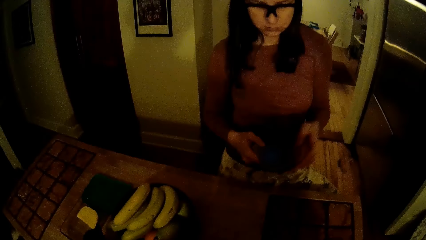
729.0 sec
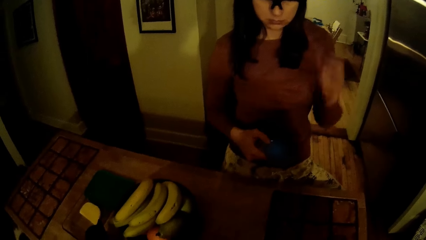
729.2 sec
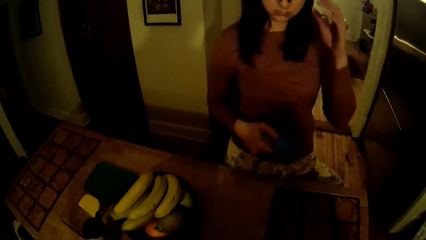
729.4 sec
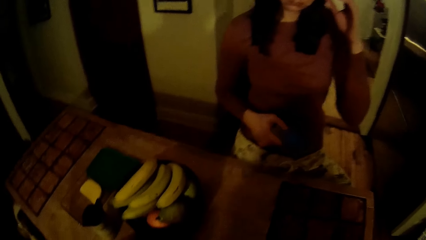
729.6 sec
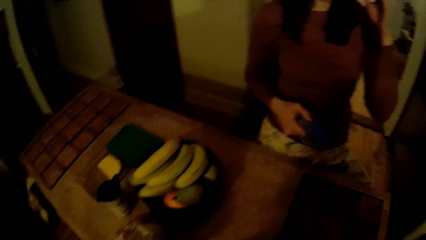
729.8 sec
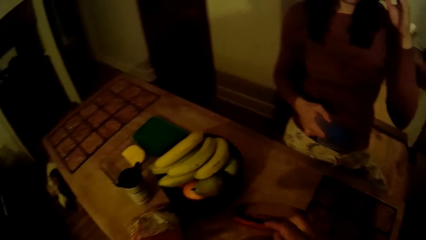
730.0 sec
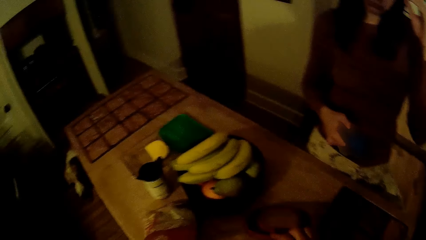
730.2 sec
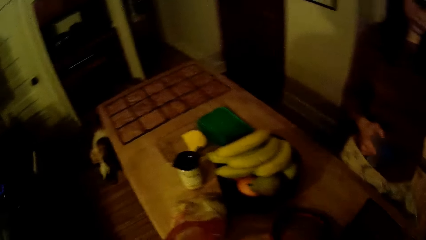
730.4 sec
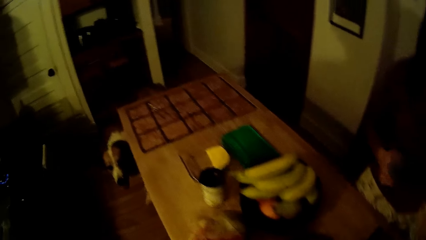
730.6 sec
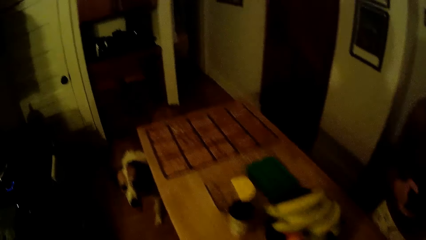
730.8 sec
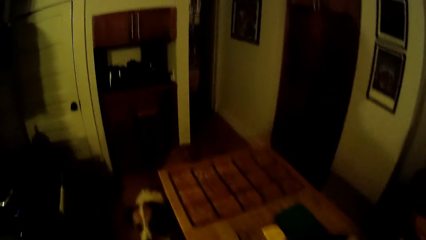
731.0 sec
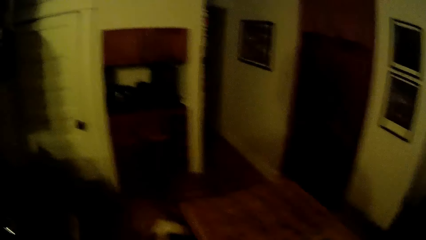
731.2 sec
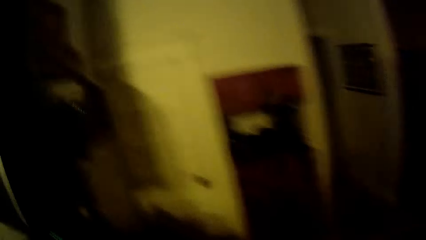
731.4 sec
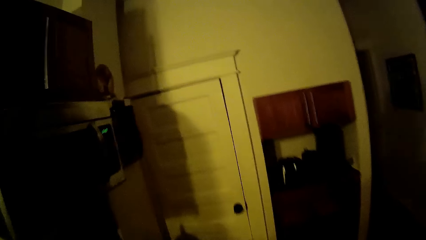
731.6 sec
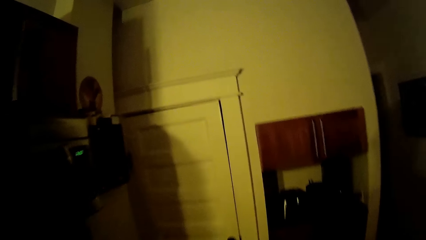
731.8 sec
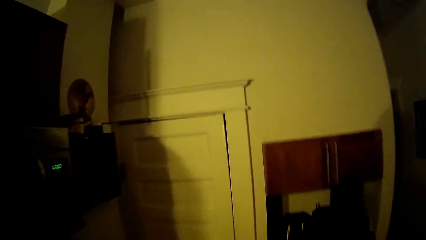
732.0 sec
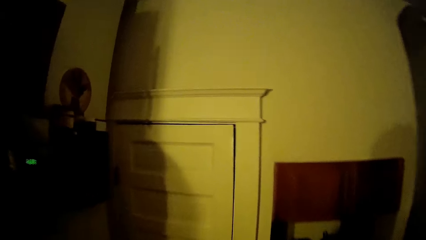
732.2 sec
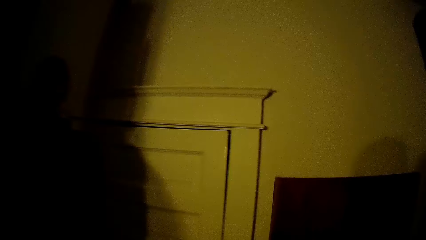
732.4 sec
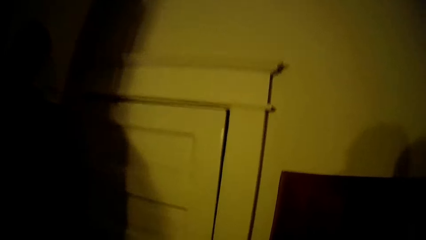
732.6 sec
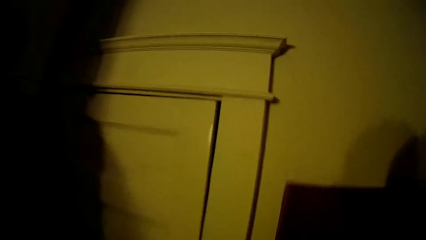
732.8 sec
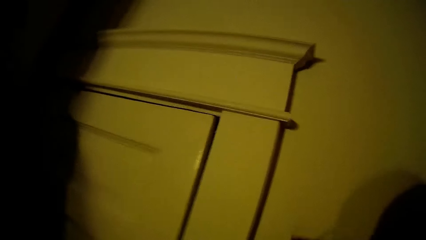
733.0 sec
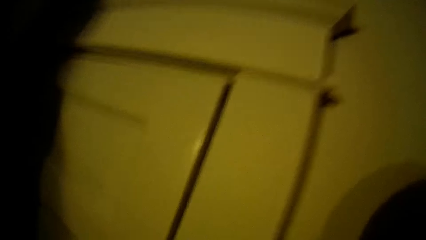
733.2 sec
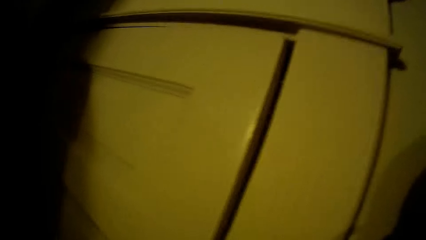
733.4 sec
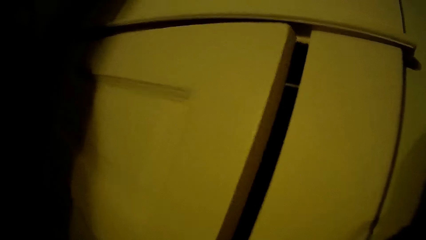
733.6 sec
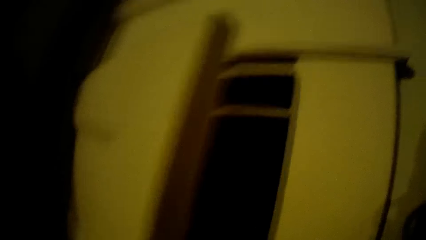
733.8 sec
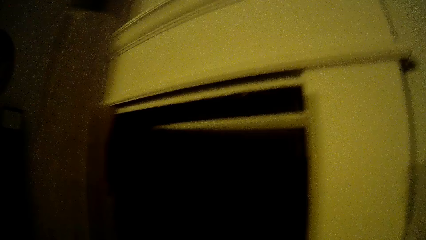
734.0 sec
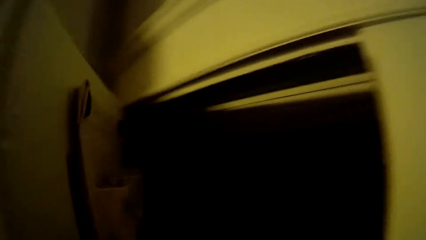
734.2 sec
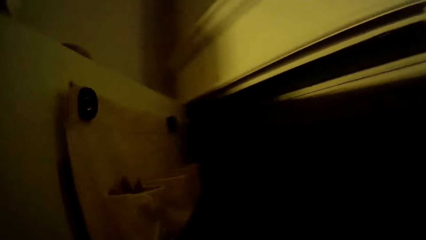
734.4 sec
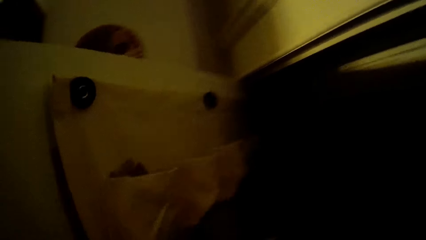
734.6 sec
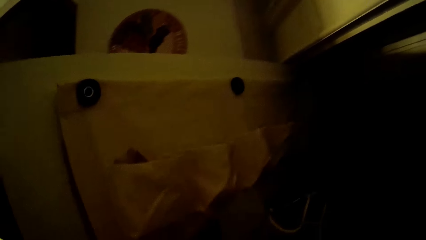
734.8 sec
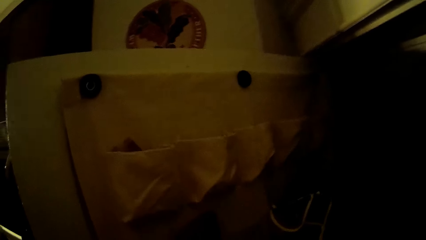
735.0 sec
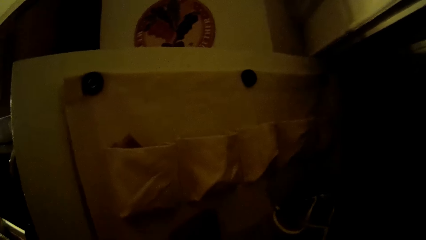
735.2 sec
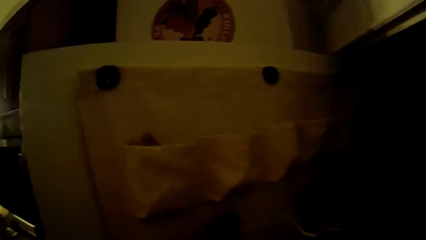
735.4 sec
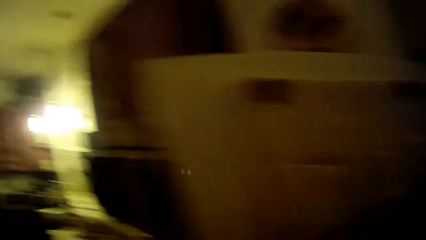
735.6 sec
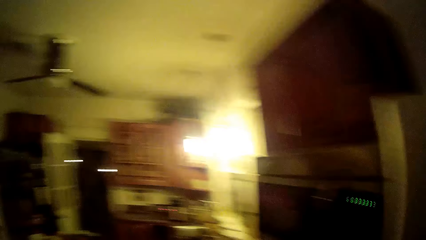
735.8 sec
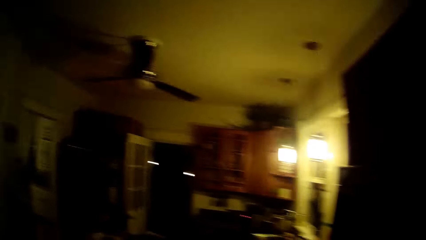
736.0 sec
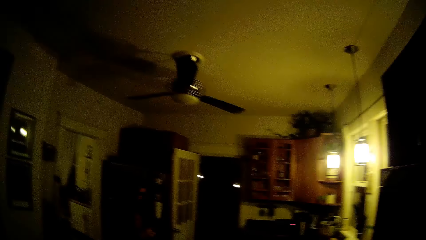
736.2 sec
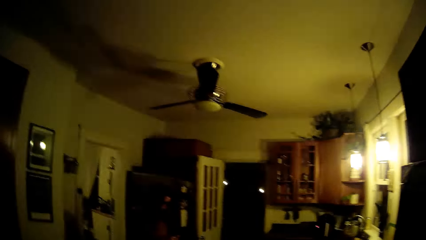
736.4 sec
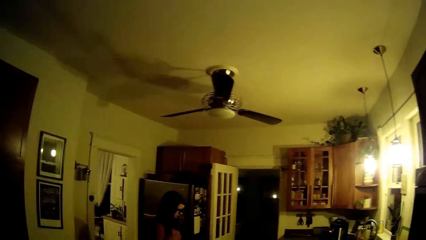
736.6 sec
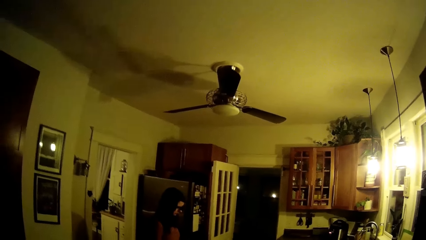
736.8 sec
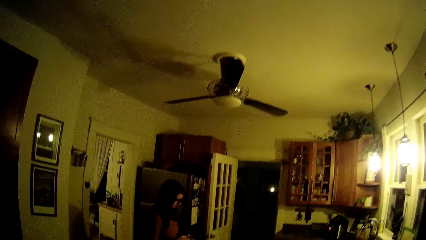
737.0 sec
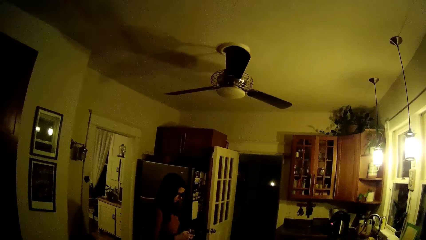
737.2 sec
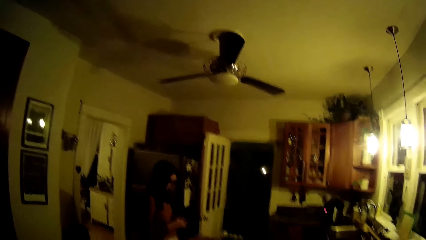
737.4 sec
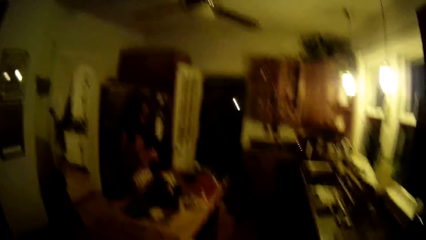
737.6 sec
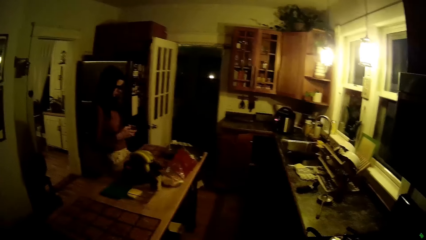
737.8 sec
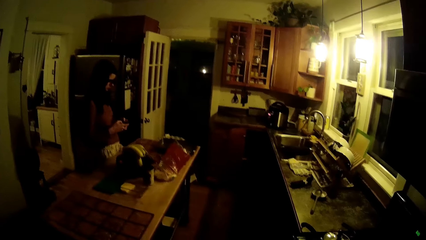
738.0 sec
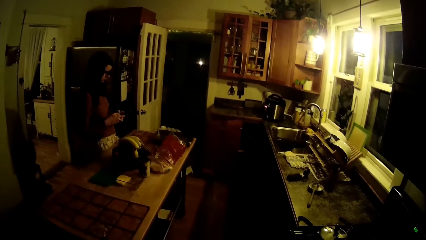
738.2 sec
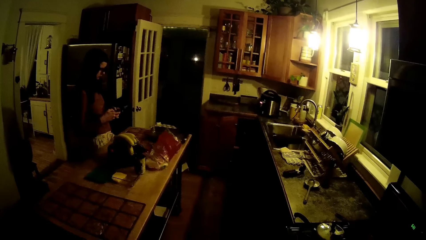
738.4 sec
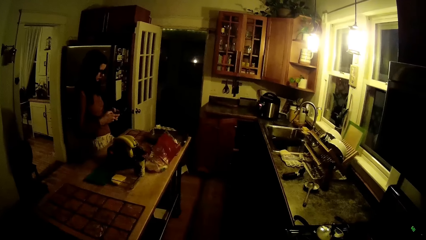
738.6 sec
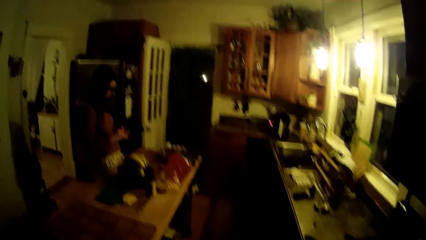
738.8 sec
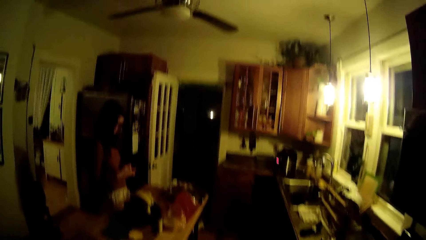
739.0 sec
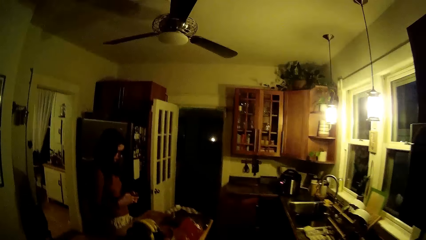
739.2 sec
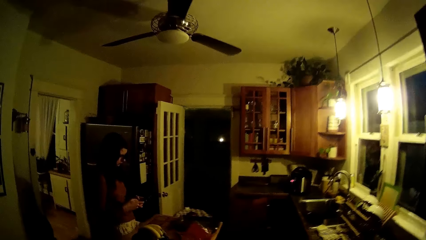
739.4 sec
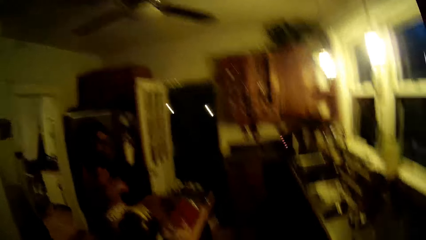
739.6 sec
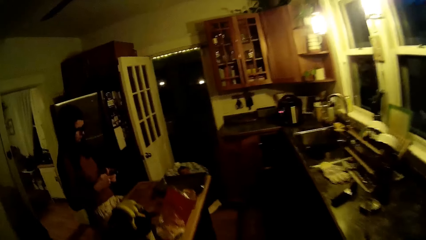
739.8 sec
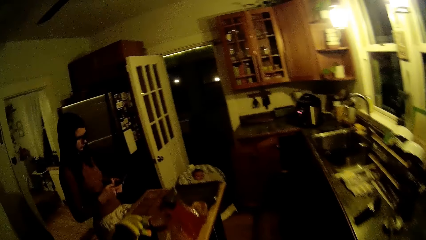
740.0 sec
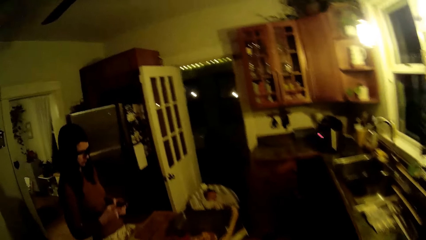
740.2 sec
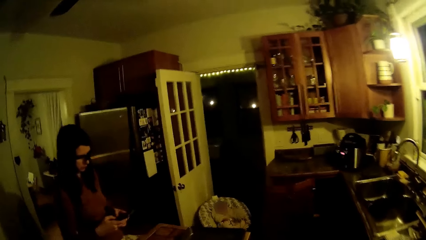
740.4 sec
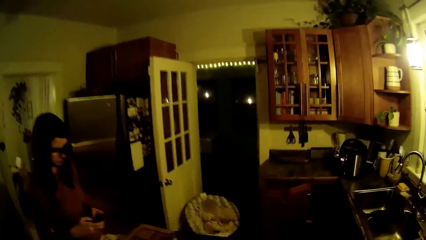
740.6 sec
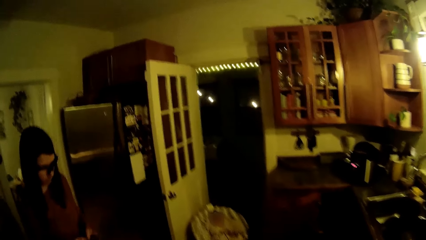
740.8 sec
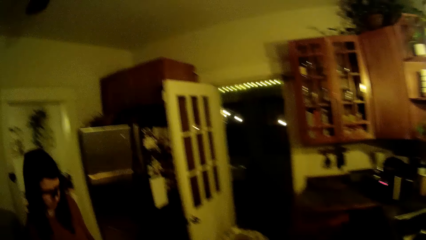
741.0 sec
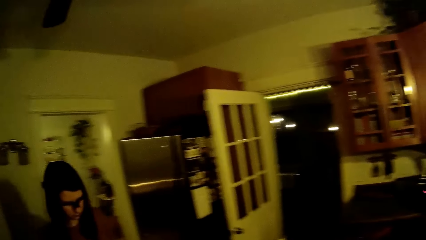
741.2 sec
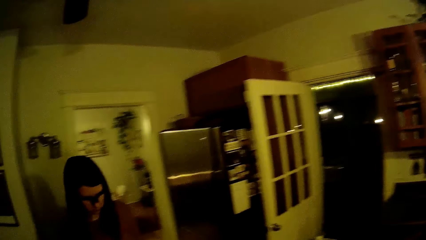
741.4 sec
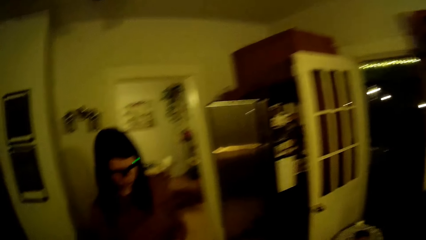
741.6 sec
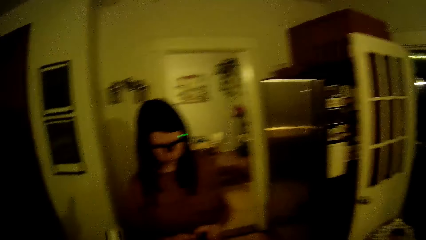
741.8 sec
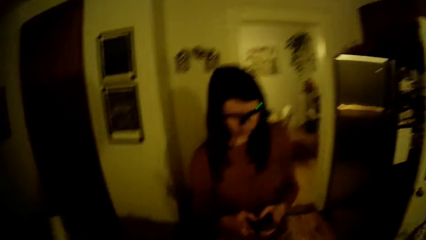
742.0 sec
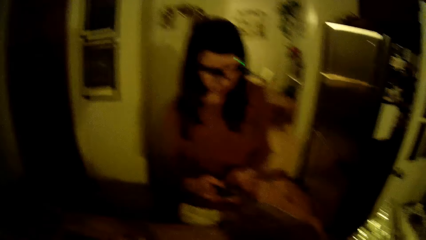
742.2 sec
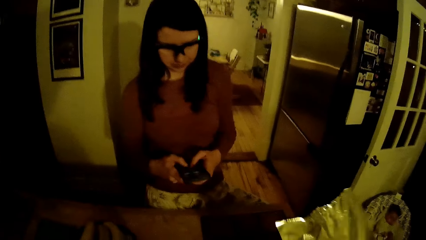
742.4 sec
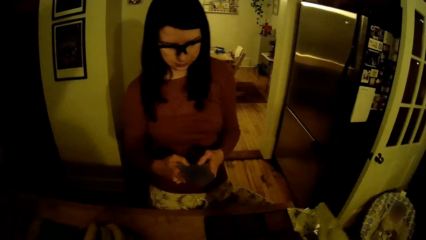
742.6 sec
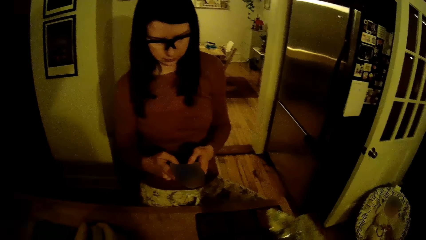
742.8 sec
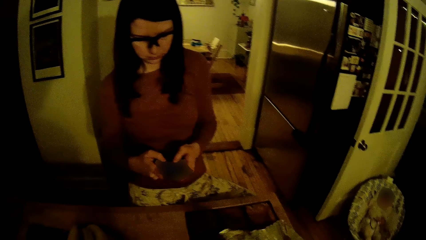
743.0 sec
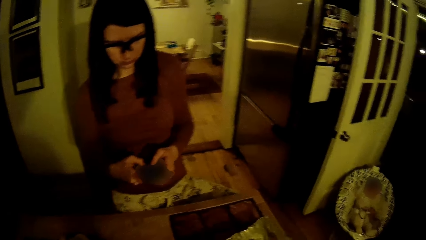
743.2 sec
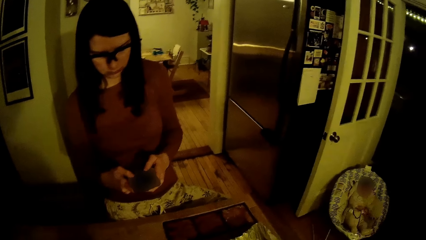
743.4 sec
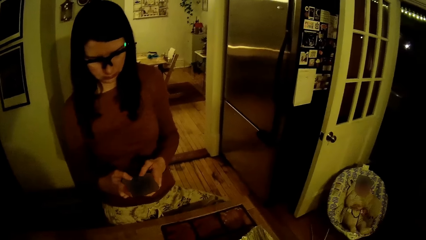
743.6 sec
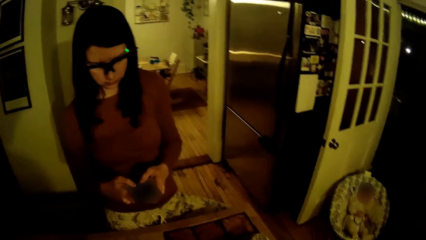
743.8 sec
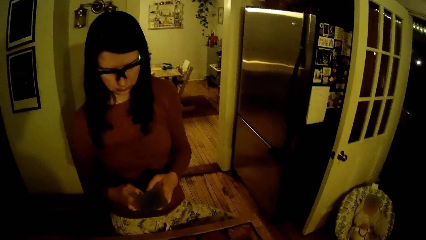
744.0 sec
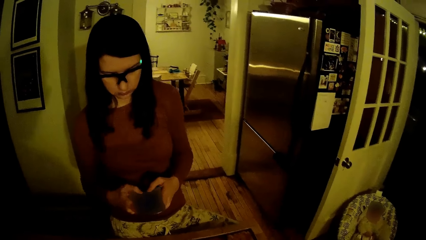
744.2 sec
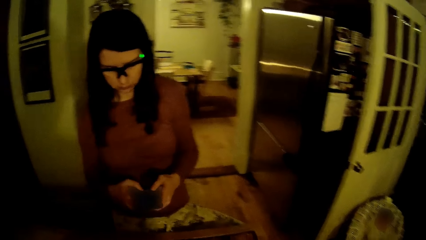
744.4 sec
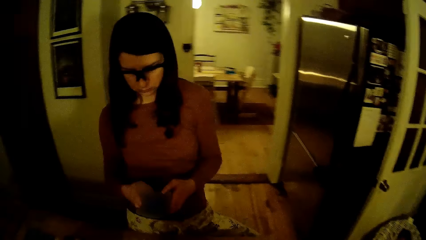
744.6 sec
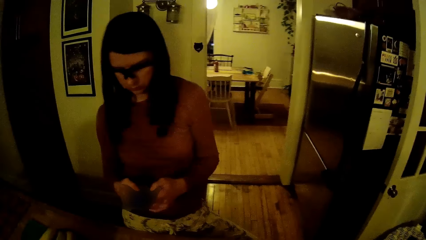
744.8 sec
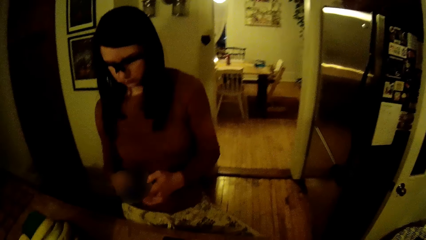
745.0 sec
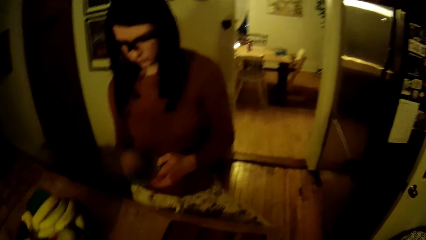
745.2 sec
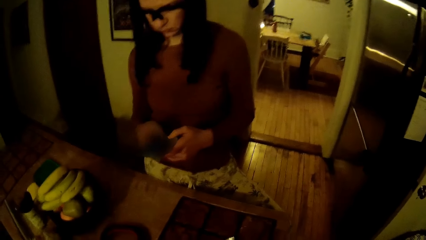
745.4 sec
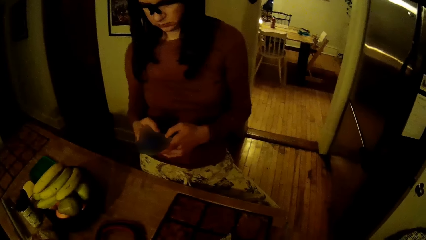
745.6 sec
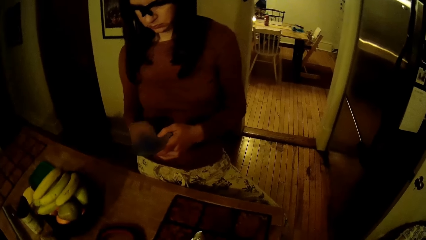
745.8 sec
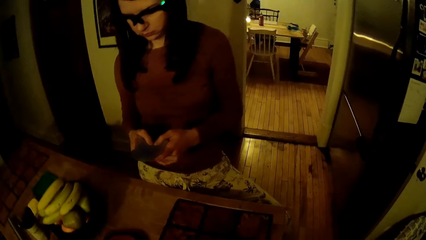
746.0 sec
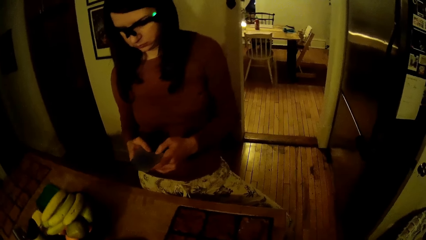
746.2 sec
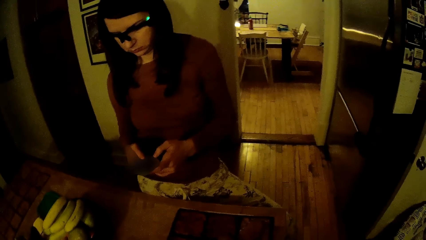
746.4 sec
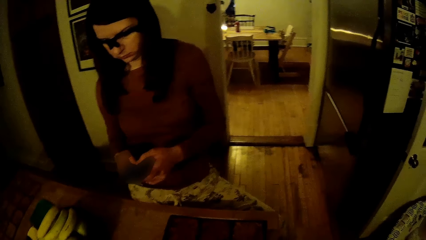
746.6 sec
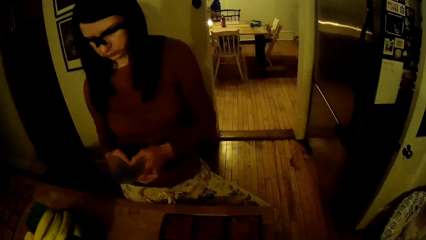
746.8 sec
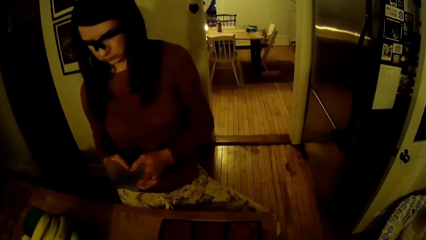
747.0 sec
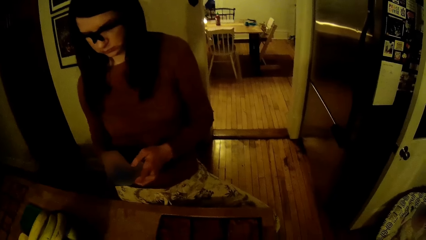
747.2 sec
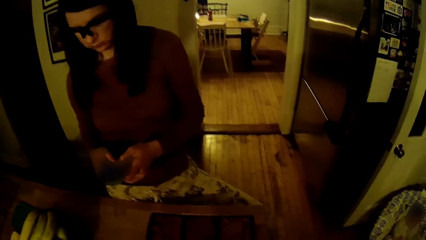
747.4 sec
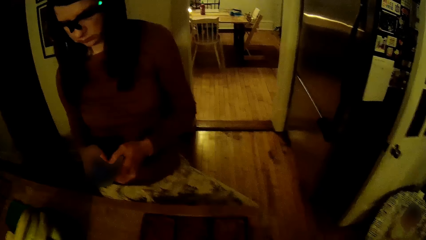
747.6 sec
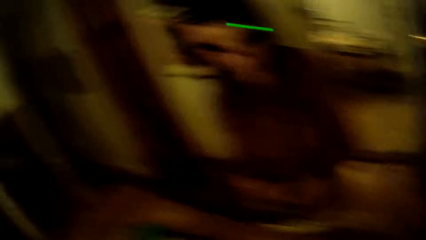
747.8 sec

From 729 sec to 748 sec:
The woman adjusts a camera. The camera wearer puts down a lid on a table. He opens a closet. The woman operates a phone. The camera wearer drops a foil paper or aluminum foil on a tray with his right hand. He picks up the aluminum foil.
